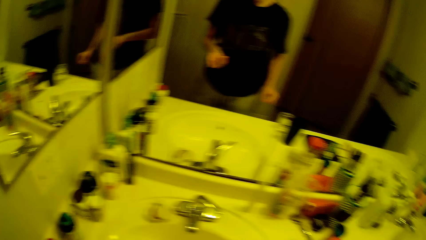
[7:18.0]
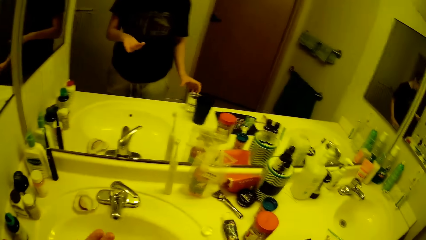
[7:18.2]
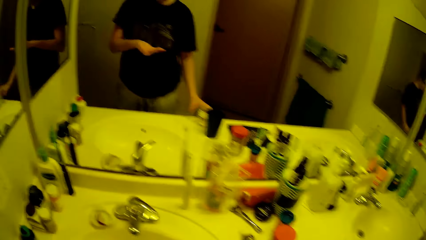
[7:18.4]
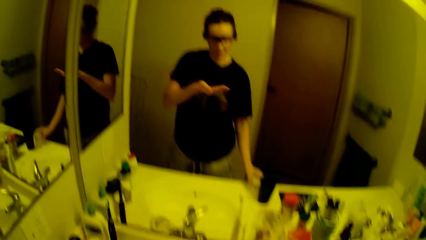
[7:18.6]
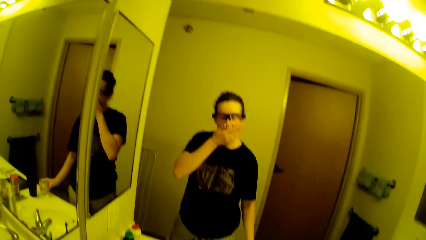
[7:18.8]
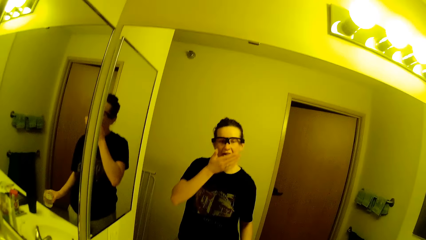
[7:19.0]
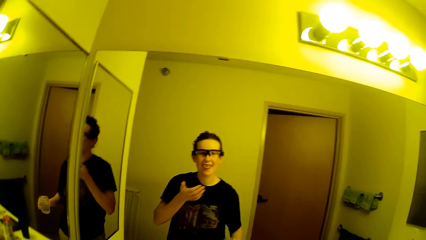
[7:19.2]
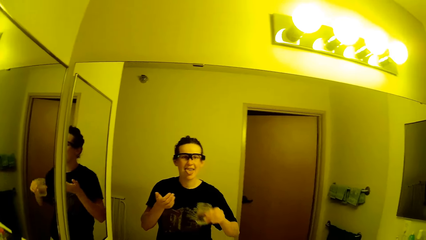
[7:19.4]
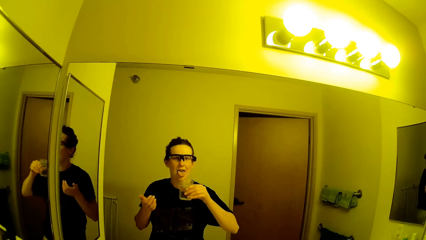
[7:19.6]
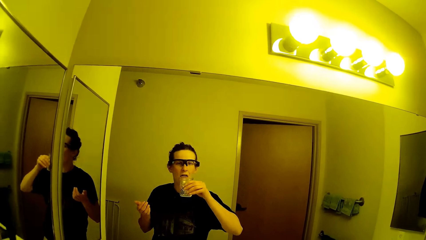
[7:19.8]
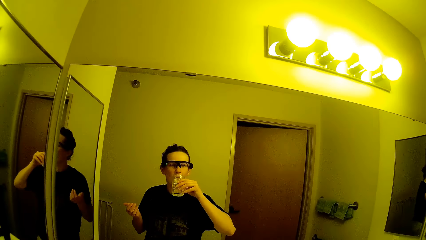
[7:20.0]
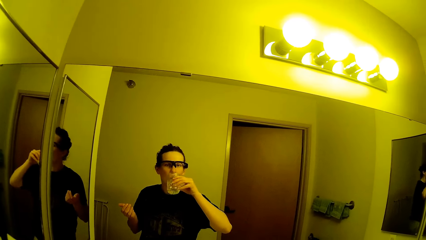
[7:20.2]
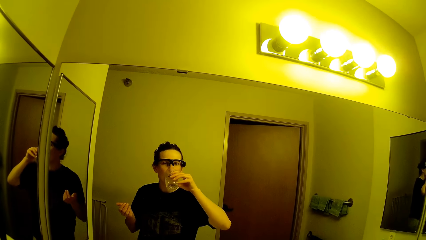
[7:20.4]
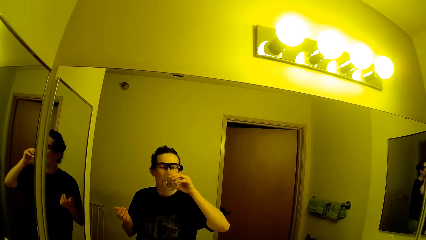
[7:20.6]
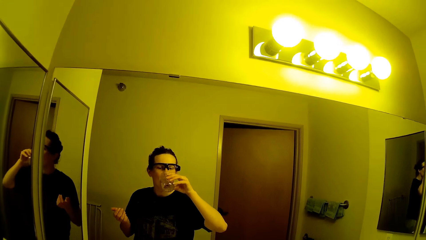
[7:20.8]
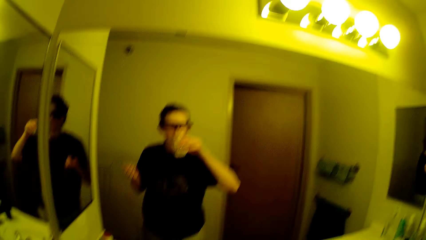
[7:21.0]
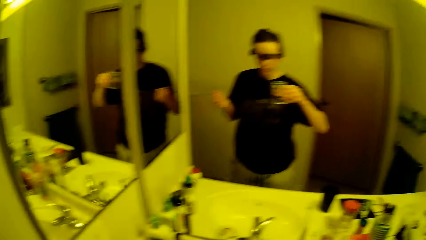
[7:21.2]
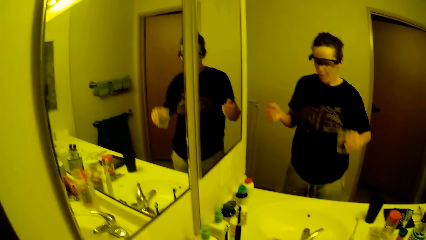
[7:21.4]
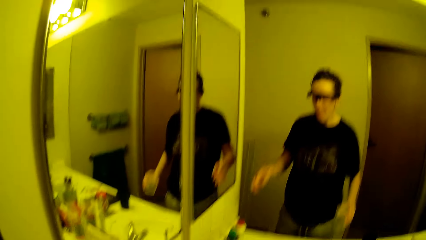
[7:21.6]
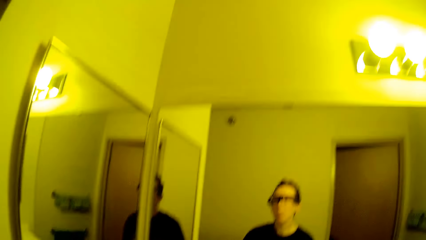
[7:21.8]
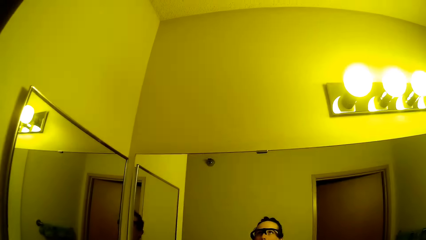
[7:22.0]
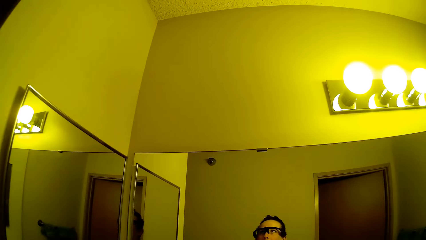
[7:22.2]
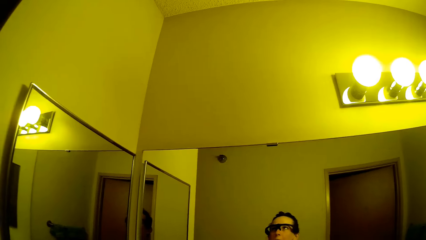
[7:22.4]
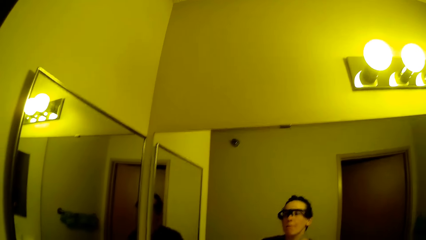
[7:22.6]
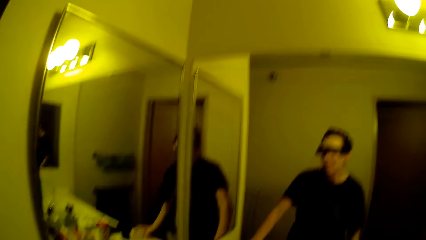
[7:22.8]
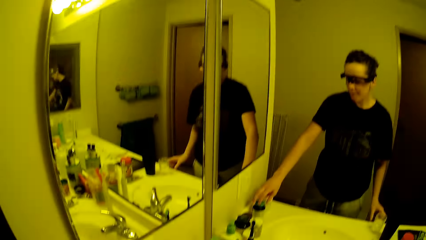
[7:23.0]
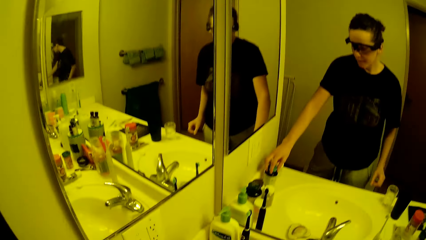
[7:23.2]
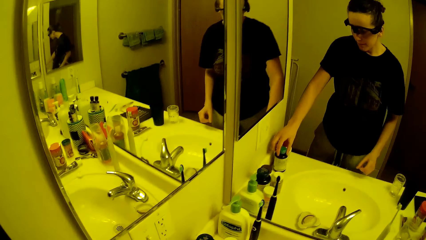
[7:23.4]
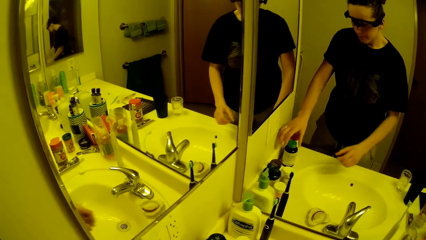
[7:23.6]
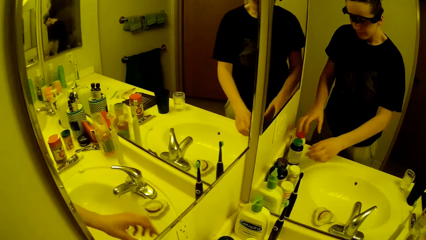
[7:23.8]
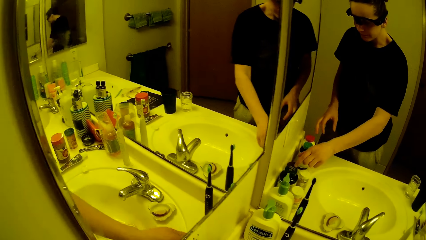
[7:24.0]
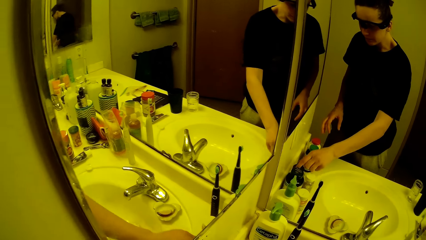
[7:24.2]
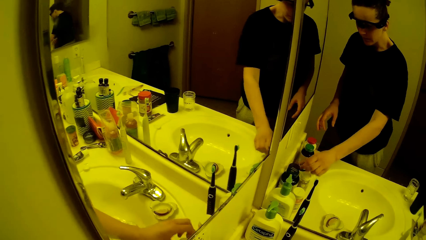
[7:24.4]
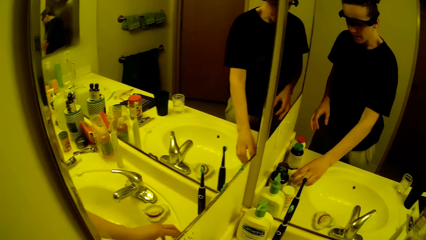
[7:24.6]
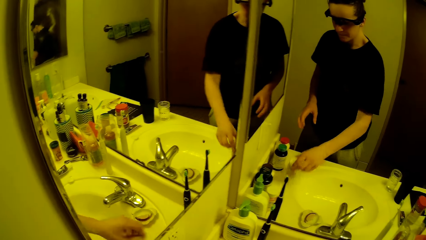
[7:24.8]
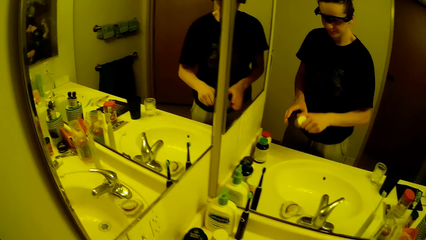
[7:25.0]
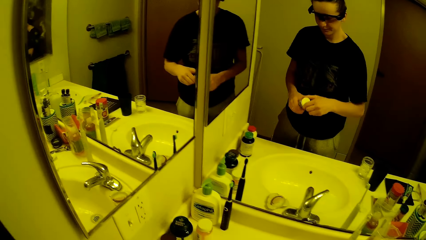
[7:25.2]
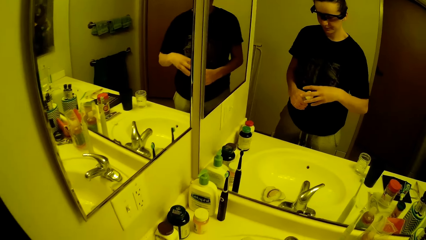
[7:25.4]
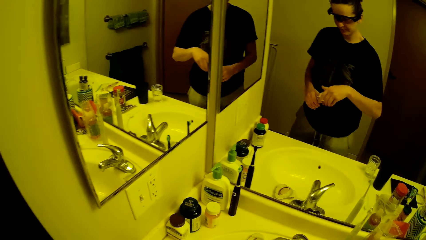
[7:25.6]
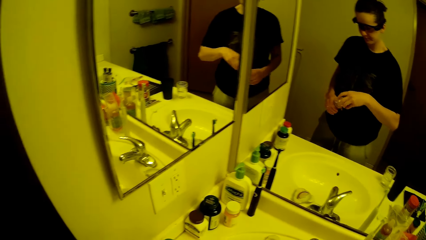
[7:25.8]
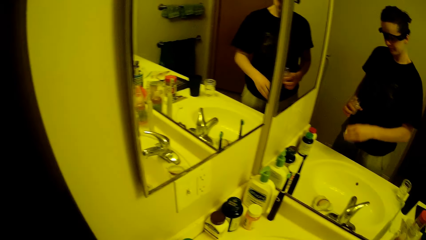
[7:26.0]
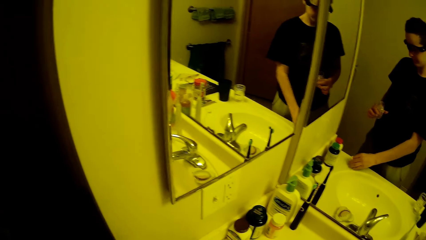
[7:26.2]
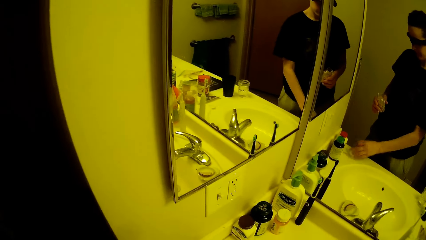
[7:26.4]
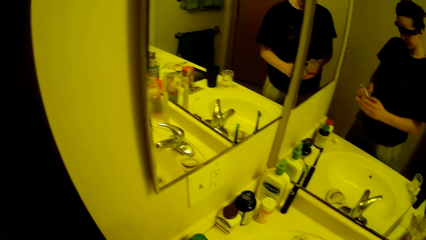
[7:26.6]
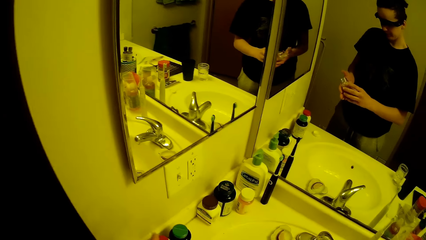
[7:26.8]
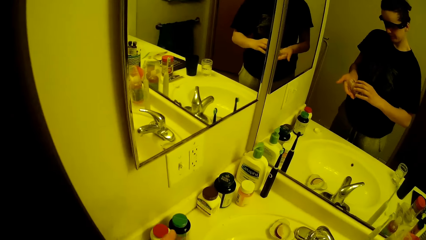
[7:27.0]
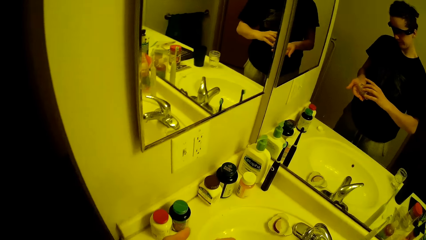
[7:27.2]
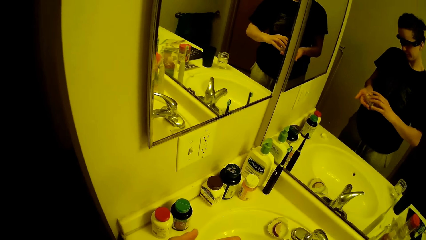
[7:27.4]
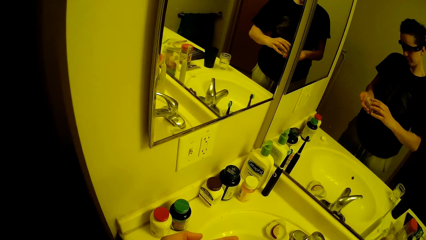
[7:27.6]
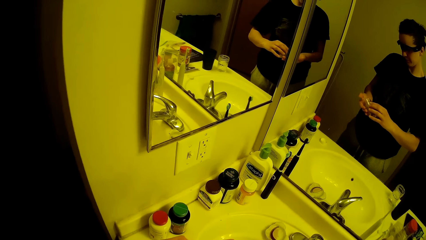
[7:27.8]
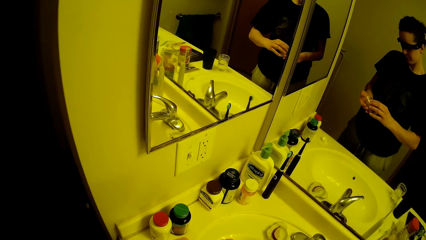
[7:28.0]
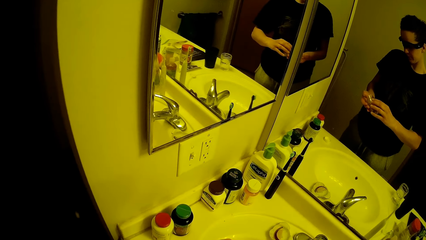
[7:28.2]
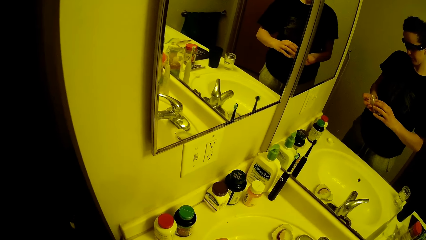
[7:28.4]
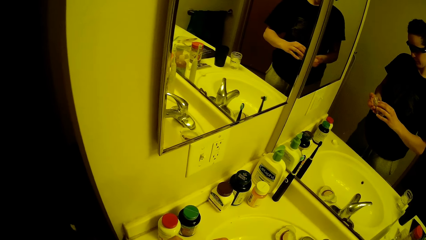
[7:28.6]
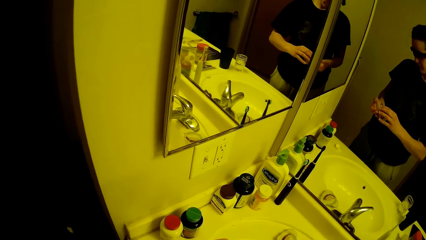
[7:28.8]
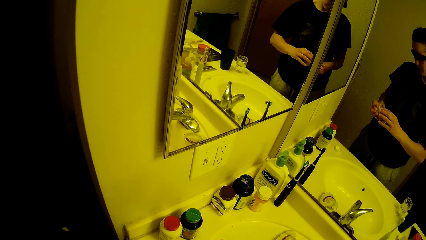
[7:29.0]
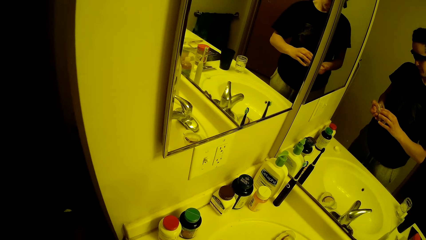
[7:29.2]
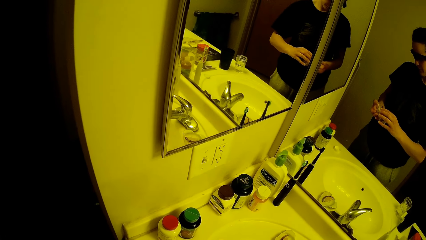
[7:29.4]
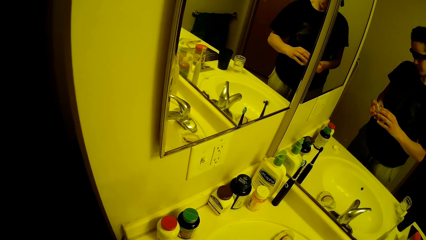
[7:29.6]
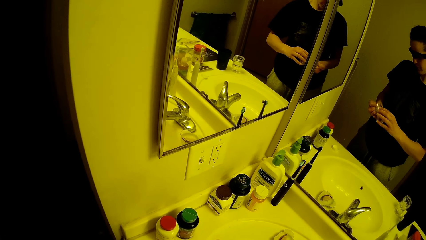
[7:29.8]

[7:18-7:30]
The camera wearer holds the glass with water. They raise their left hand to their face. They put a tablet in their mouth. They lift up the glass. They drink from the cup in their right hand. They place the glass on the sink surface. They swallow the tablet. They close the medicine bottle. They change the position of a container on the slab with their left hand. They touch a bottle. They pick up another container or medicine bottle with their right hand from the slab. They open the container with both hands. They drop the cover of the container on the slab. They adjust the container with both hands. They tilt the bottle, tap the bottle, and take out tablets.

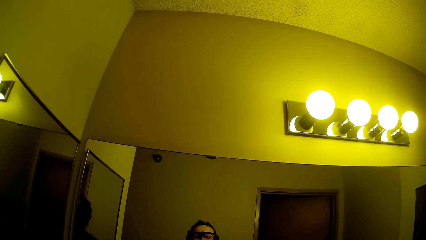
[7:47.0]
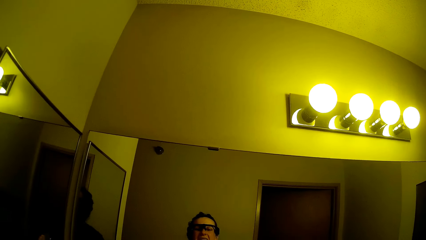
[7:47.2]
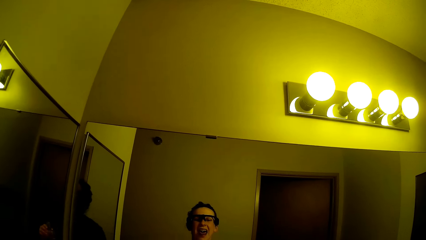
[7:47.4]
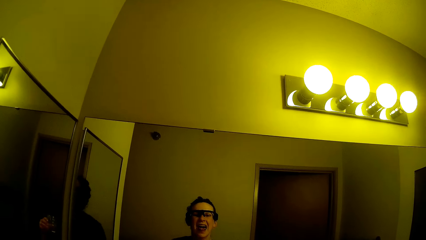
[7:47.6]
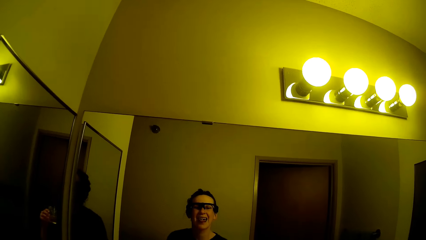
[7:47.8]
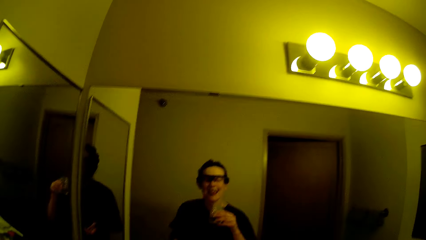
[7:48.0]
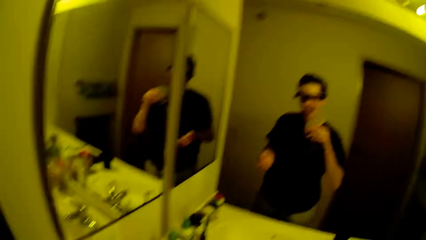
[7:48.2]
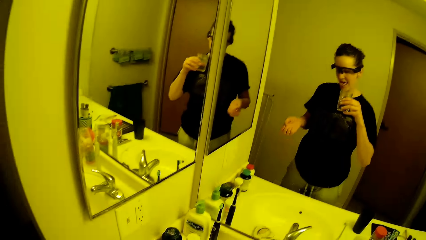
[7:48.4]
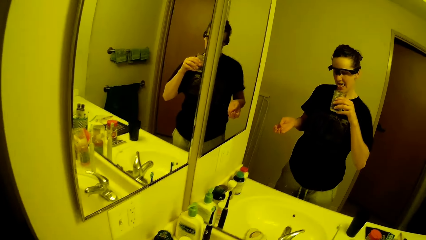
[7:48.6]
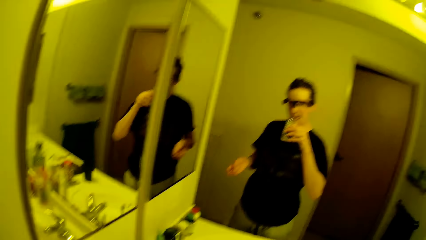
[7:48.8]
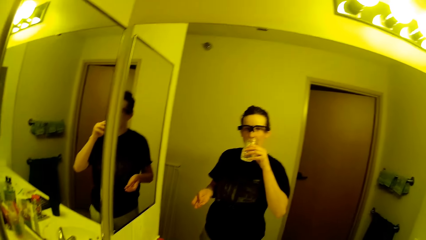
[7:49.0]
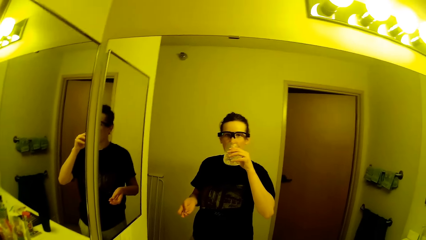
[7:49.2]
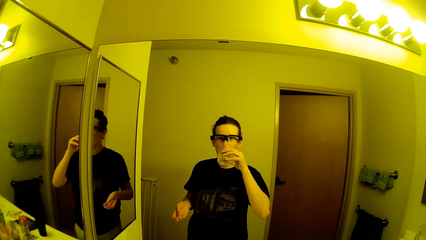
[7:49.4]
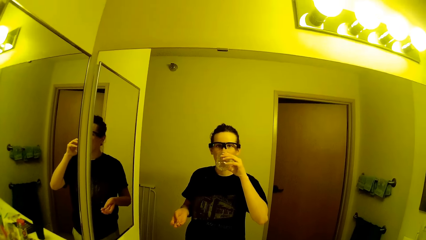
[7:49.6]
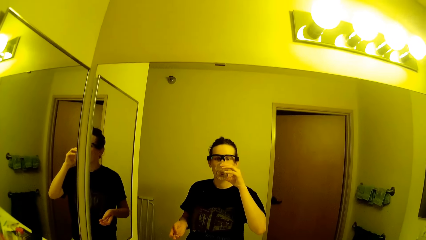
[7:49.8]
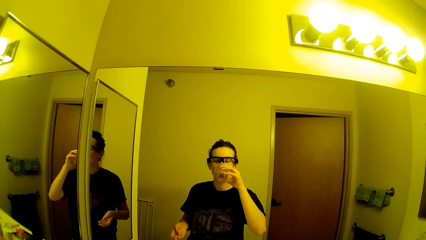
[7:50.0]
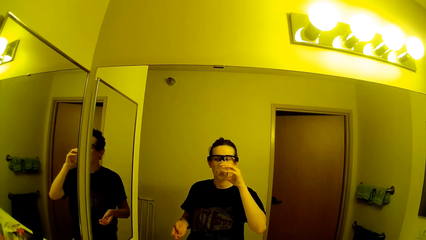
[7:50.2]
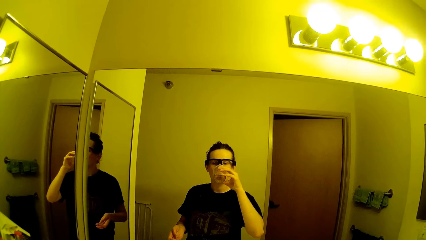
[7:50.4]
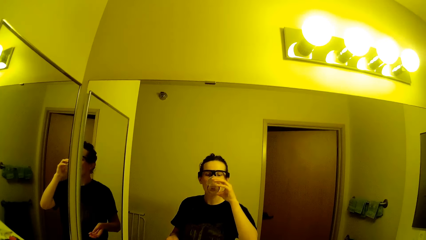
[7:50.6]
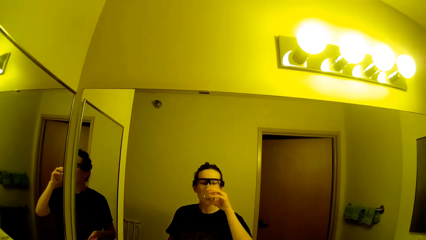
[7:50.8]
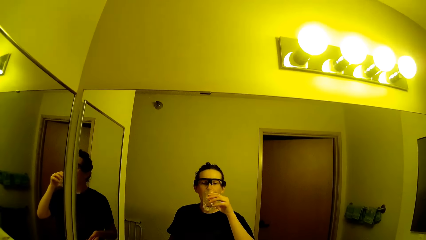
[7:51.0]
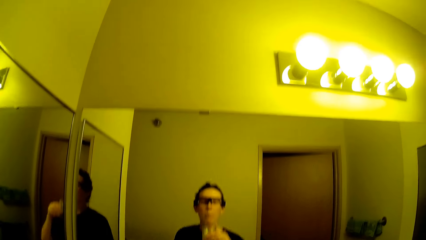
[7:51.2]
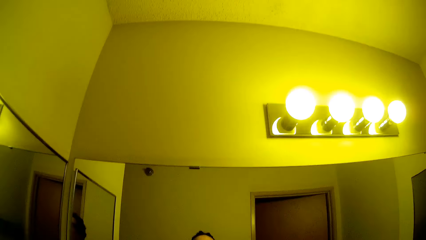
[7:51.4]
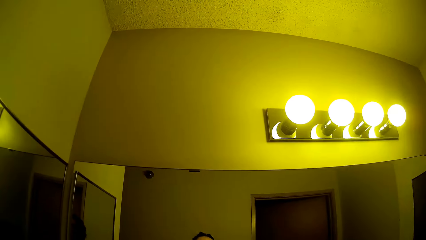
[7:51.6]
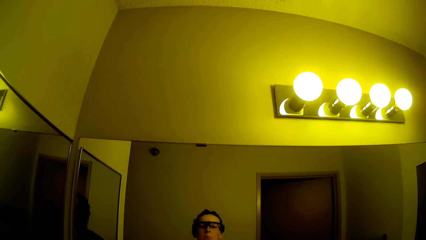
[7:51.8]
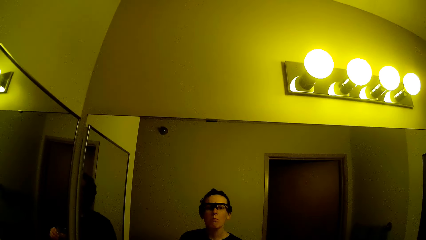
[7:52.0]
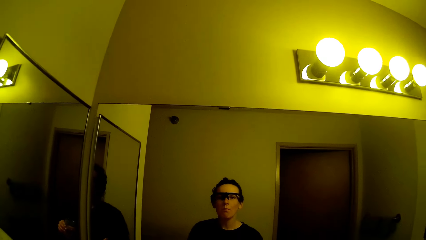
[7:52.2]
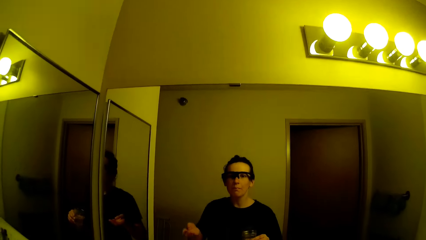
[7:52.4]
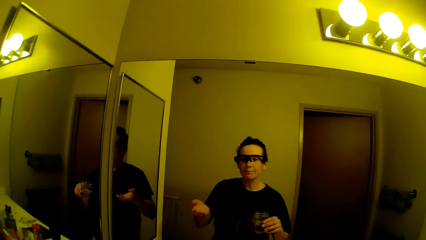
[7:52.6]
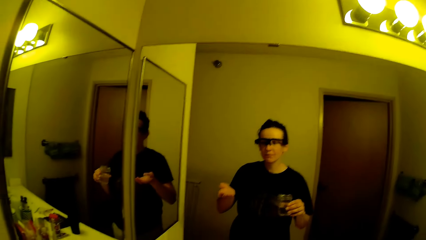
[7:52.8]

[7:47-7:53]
The camera wearer lifts up the glass. They drink the water. They swallow the tablet.
